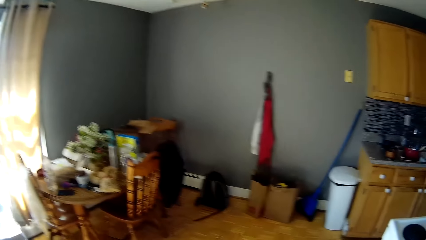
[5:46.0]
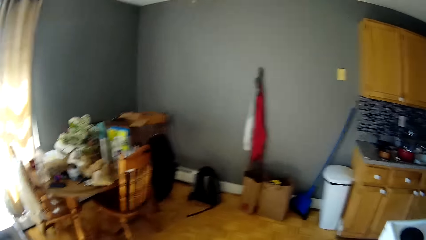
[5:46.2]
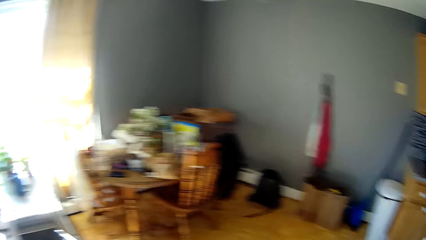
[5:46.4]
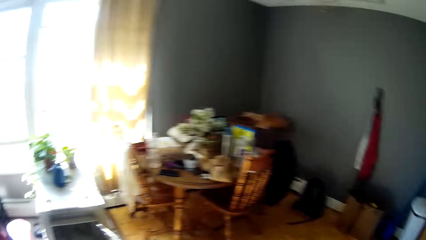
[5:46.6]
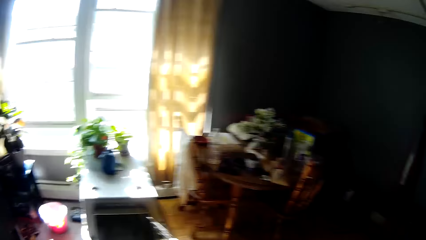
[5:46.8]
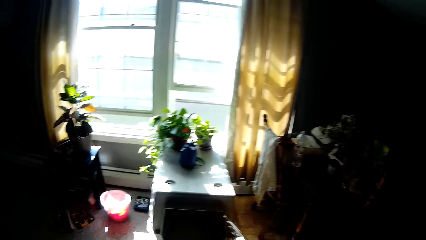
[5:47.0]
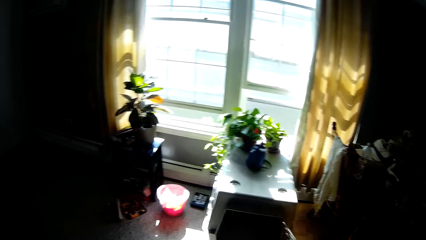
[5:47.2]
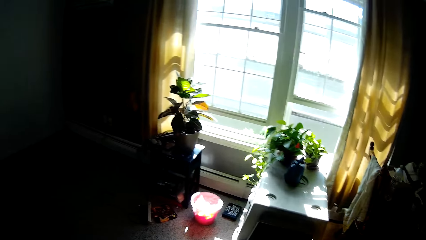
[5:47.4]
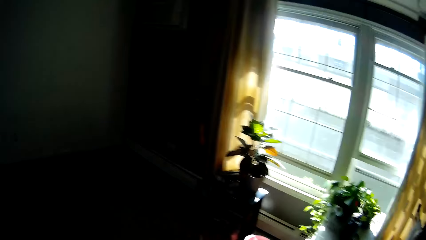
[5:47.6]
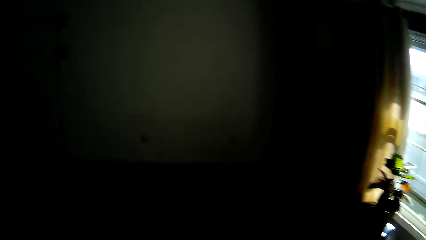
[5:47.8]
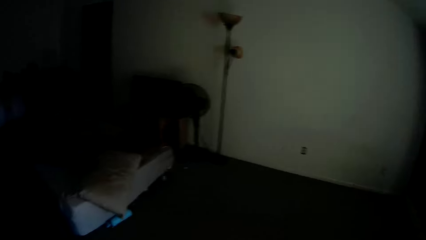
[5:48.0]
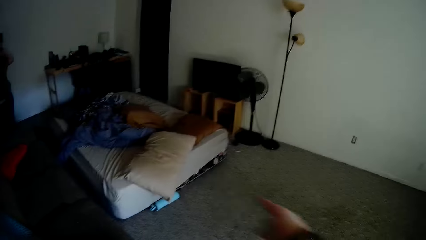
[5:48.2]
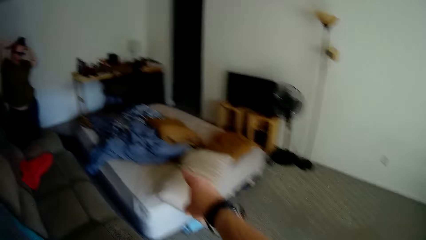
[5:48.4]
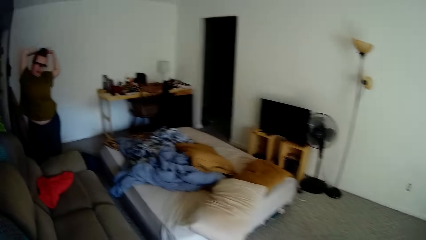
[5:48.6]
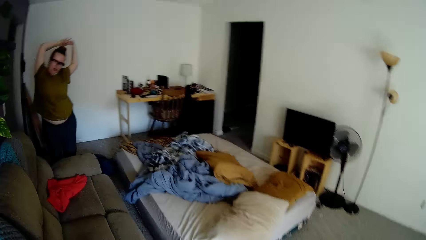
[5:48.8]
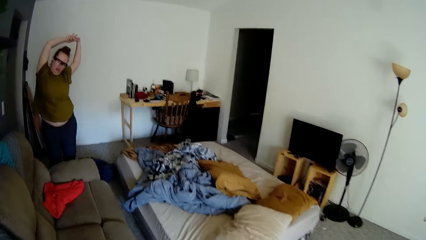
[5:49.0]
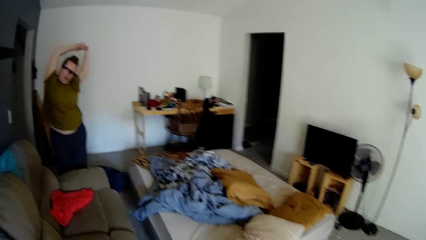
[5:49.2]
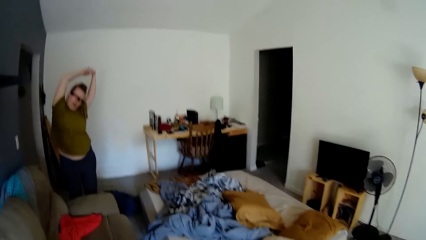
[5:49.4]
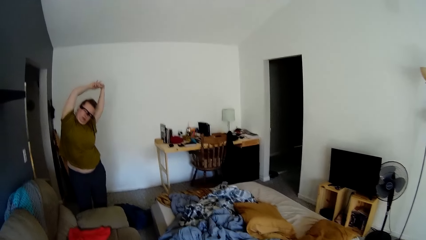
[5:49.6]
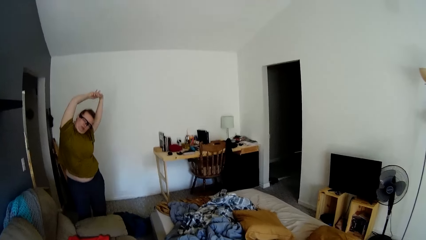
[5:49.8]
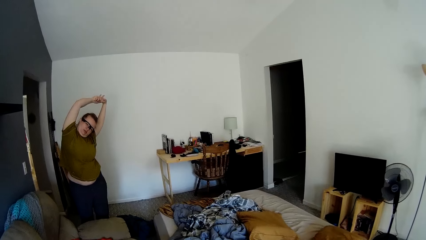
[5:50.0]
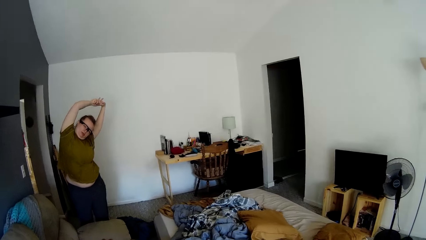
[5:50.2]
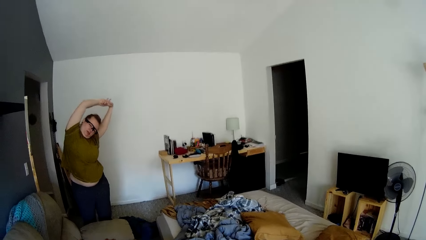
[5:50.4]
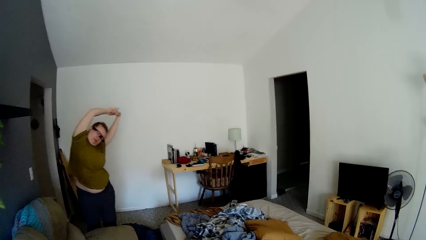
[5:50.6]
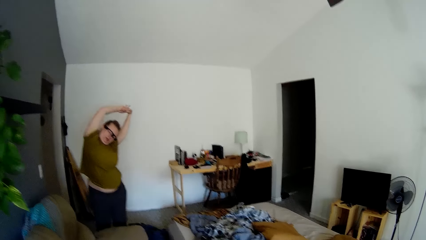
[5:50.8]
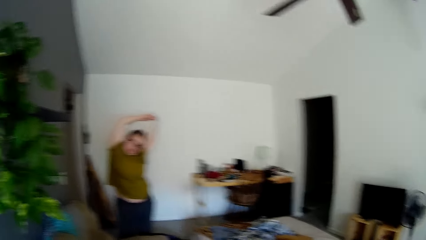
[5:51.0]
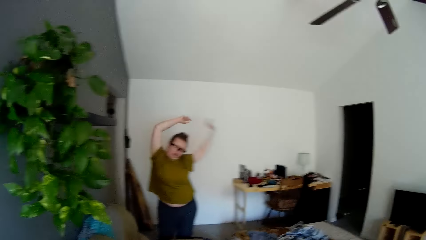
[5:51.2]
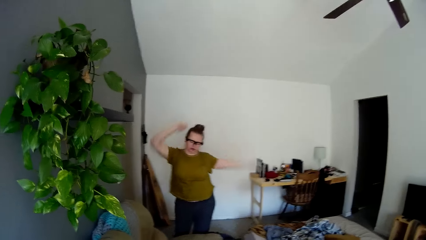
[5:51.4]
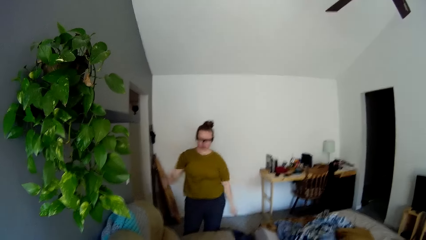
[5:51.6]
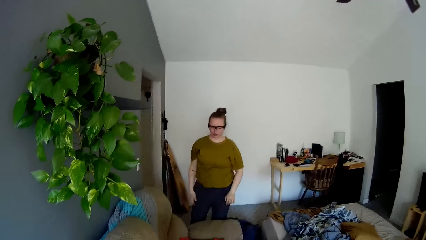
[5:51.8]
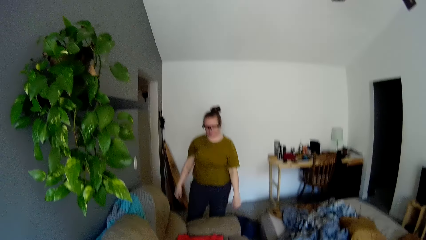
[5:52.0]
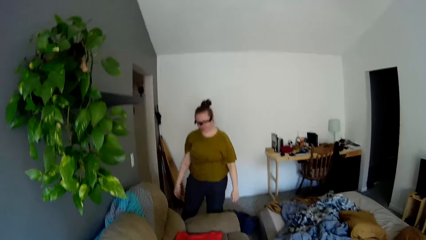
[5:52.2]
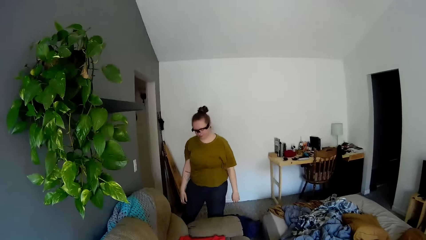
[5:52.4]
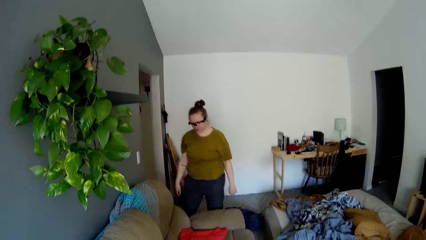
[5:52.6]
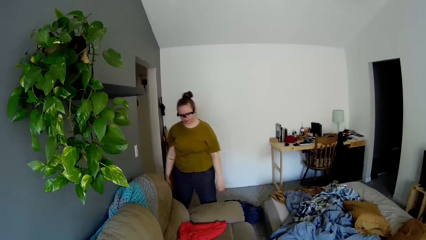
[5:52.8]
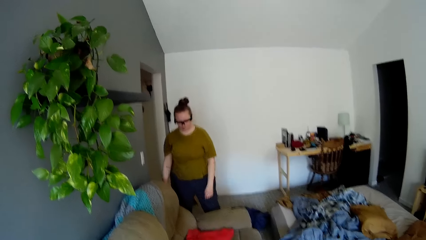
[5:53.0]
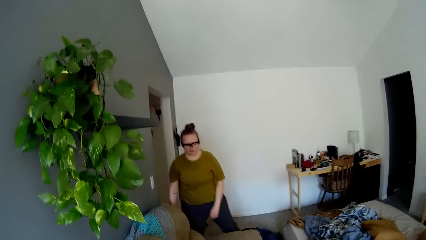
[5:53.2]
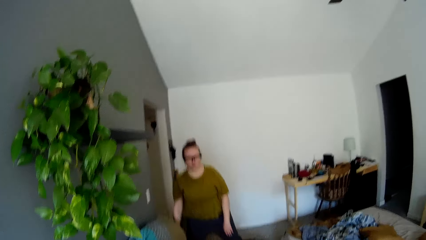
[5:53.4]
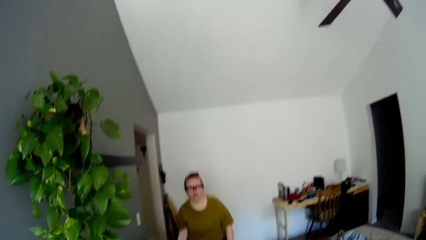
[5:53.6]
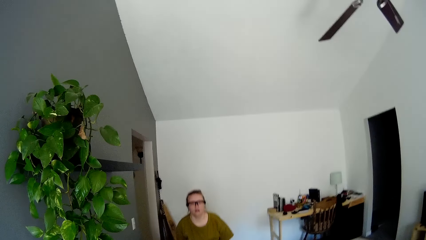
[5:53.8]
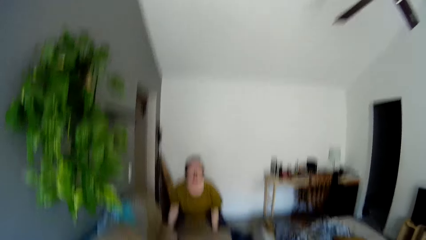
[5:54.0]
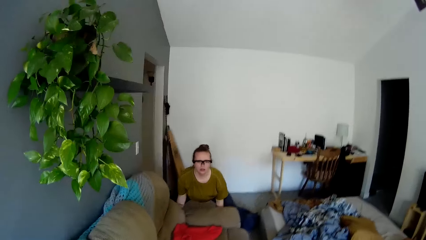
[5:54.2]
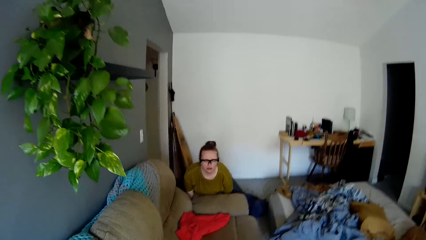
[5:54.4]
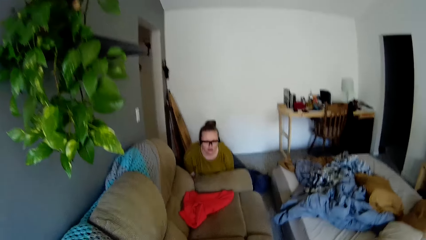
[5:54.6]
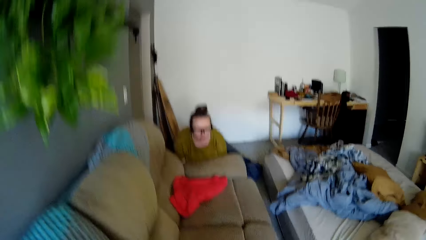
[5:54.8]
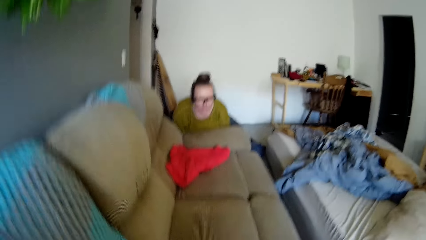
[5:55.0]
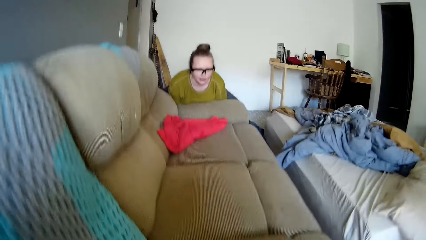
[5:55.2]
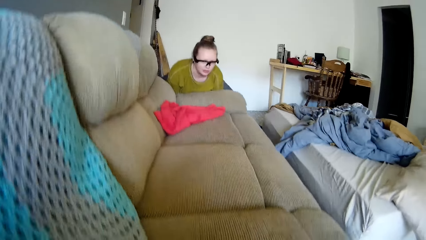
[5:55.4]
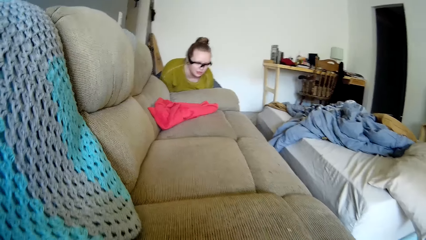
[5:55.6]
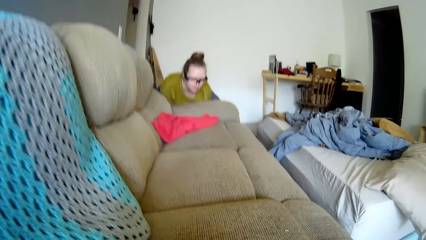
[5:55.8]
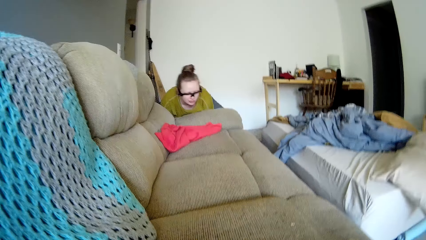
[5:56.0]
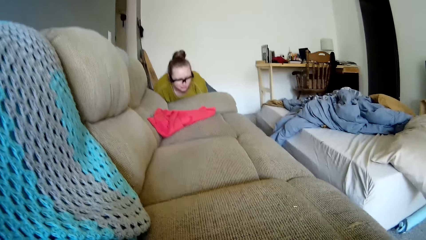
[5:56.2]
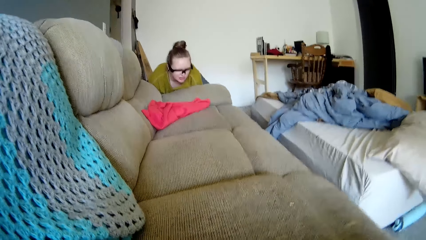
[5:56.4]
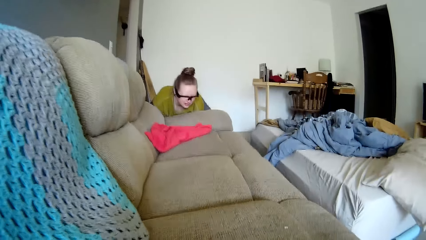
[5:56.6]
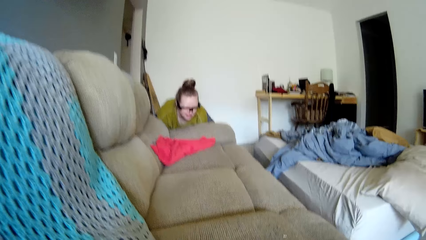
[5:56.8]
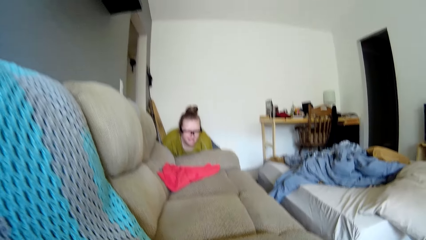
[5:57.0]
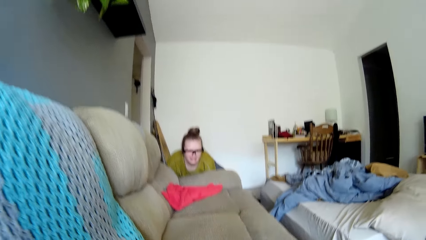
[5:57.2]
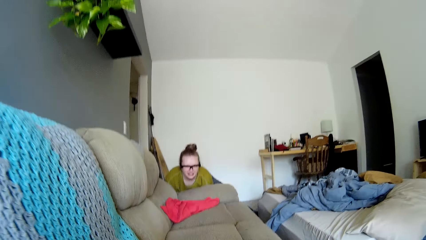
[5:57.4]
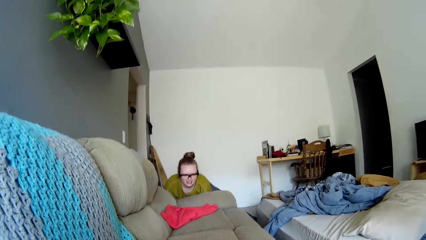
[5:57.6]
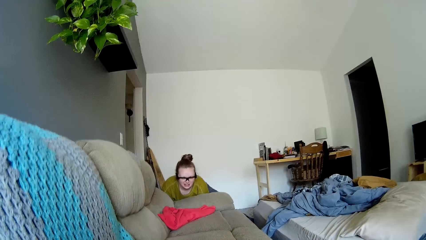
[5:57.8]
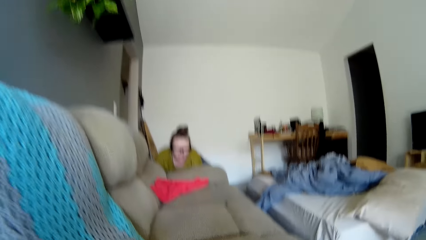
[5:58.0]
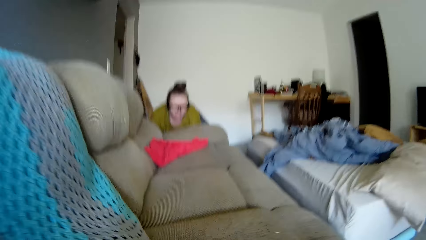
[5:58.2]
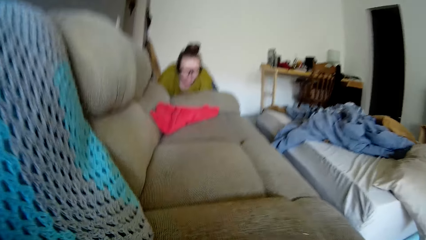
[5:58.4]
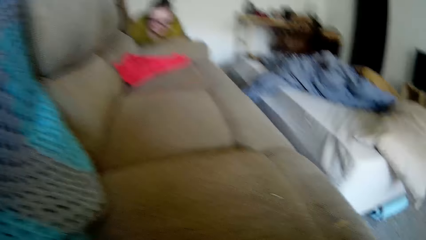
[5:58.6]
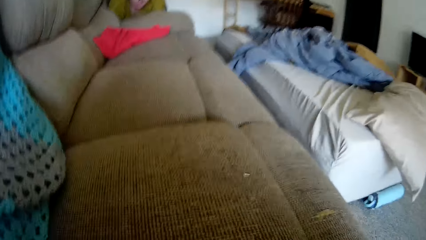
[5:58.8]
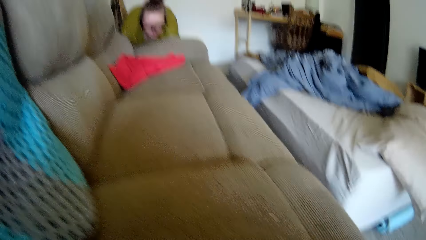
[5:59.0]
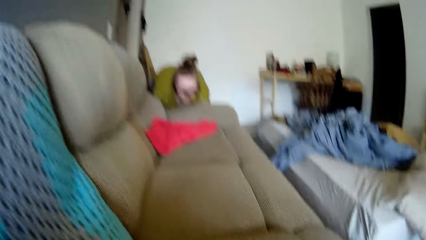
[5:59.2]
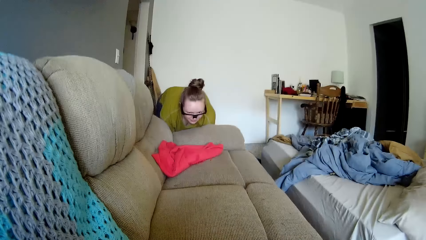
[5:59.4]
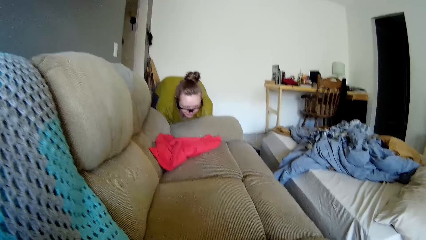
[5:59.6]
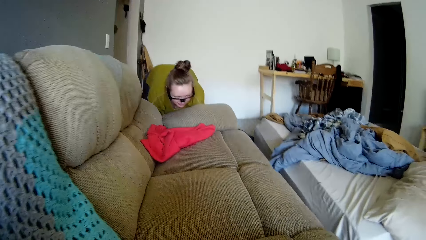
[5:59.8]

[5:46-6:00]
The camera wearer converses with the woman. The woman stretches her hands and drops her hands. The camera wearer converses with the woman. The woman holds the base of a chair. The camera wearer converses with the woman. They bend towards the chair. They converse with the woman. They count.

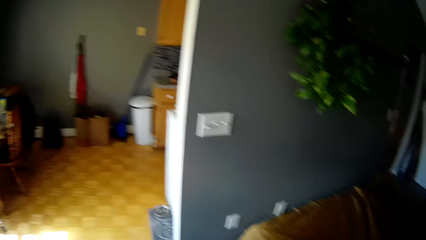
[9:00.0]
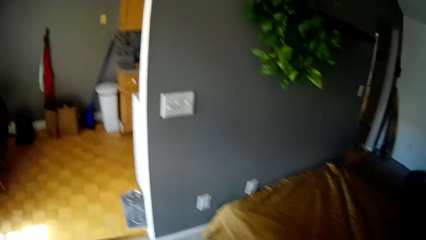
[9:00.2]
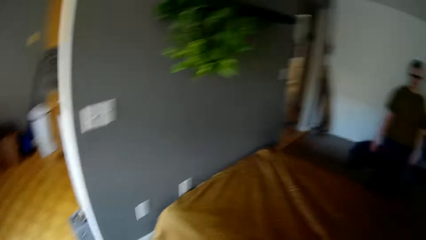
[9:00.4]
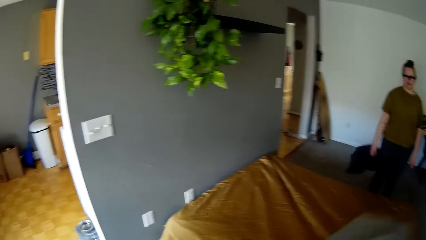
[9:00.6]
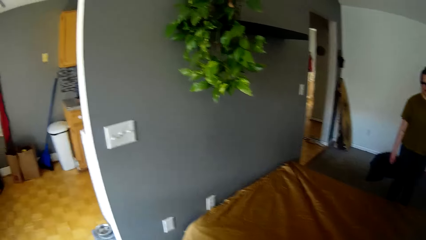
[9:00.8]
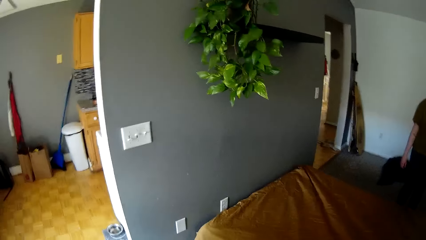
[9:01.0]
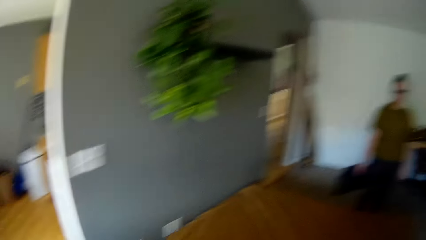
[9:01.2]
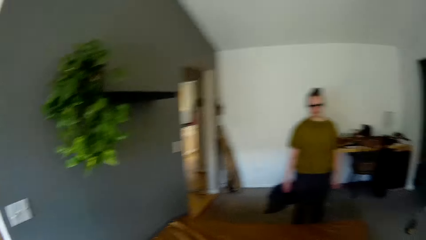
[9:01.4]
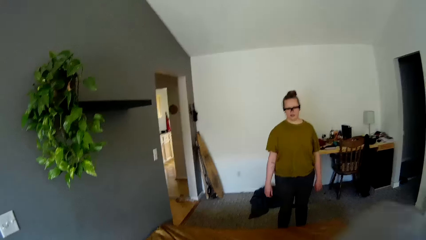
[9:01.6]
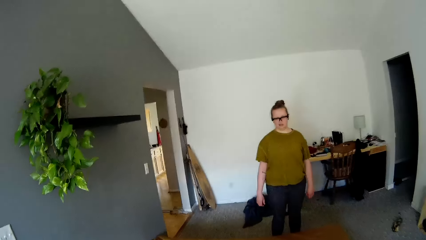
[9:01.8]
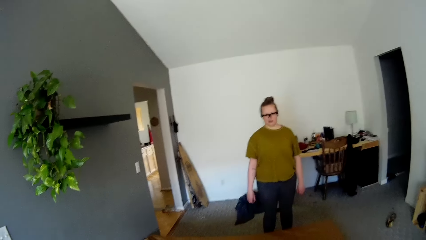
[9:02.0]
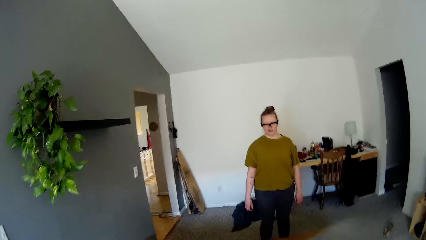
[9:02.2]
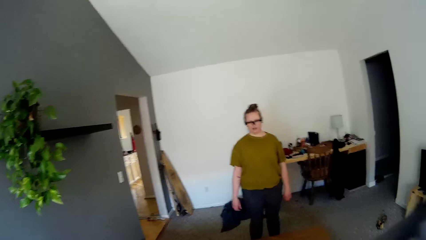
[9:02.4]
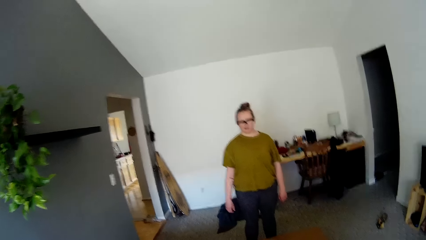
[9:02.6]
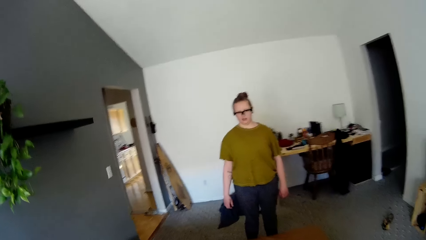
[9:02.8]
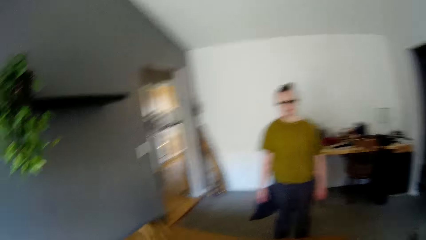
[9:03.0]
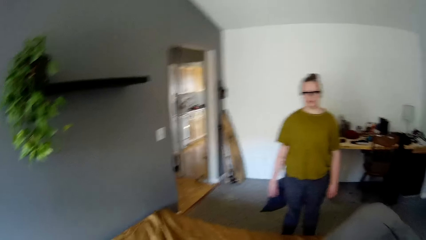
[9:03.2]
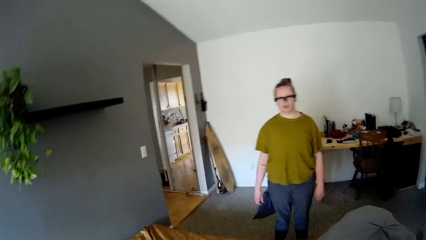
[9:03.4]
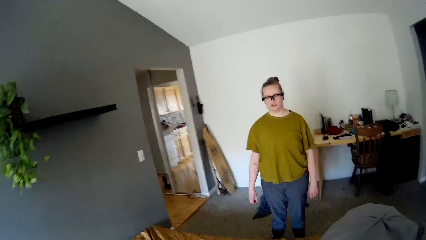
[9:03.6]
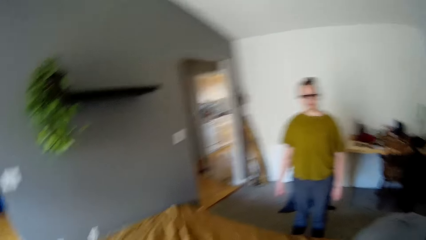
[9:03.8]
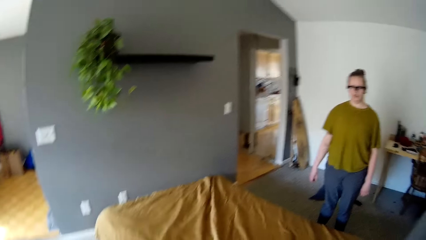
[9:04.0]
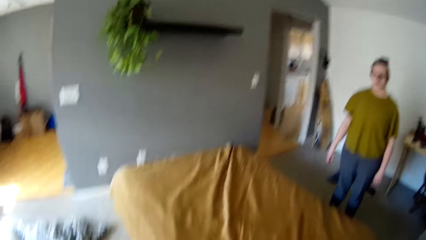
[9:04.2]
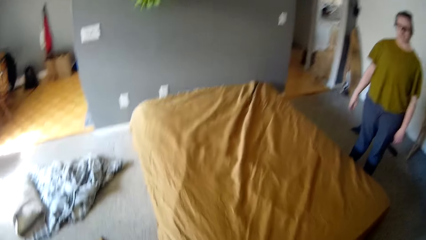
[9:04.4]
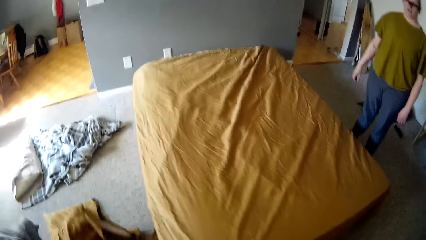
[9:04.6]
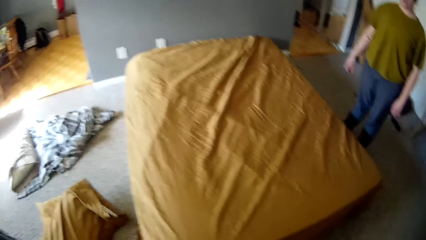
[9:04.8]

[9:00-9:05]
The camera wearer looks around the room.
